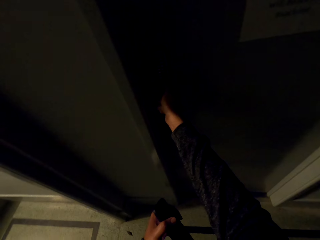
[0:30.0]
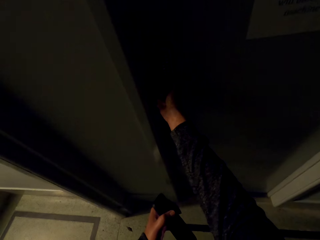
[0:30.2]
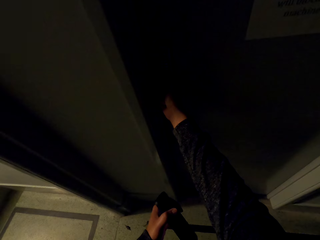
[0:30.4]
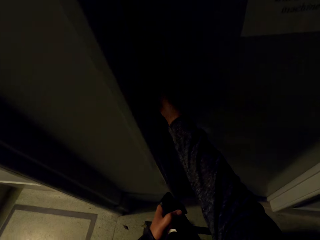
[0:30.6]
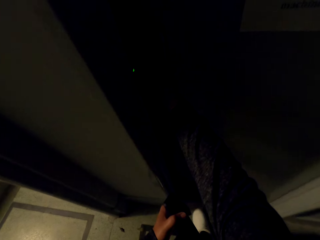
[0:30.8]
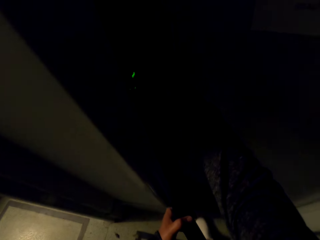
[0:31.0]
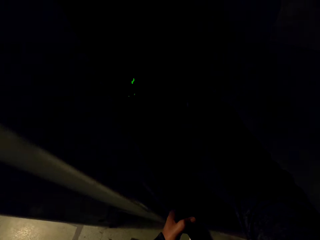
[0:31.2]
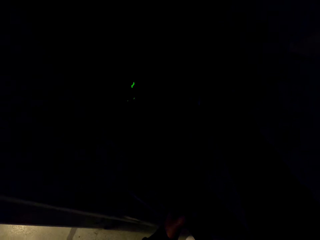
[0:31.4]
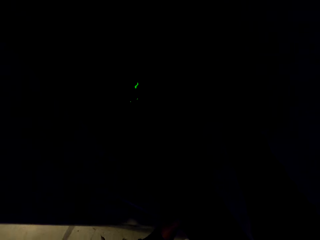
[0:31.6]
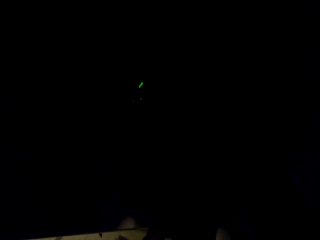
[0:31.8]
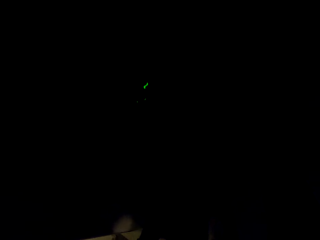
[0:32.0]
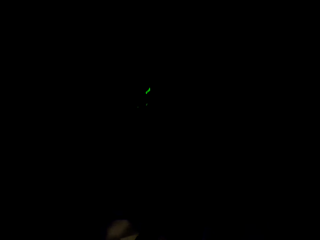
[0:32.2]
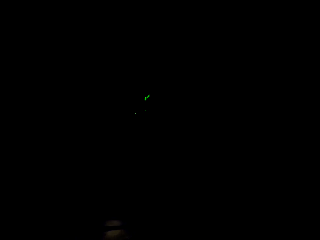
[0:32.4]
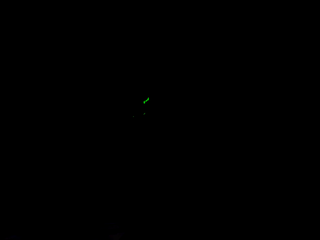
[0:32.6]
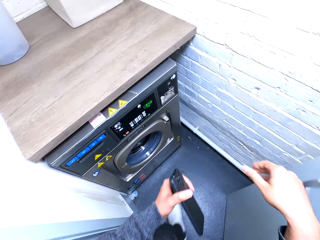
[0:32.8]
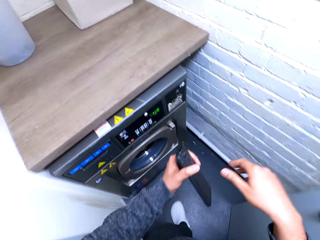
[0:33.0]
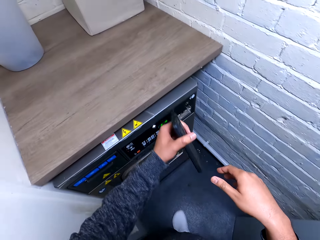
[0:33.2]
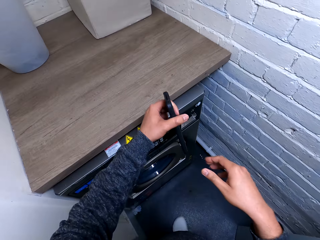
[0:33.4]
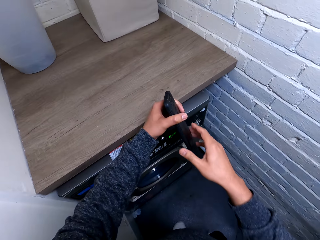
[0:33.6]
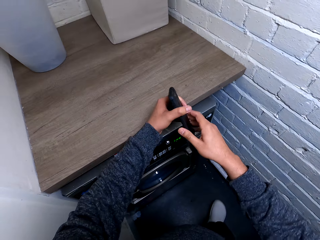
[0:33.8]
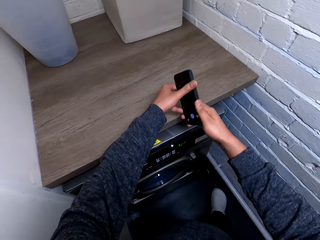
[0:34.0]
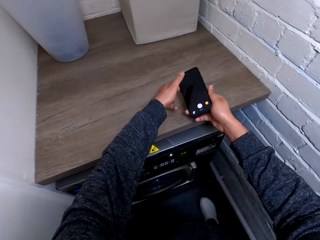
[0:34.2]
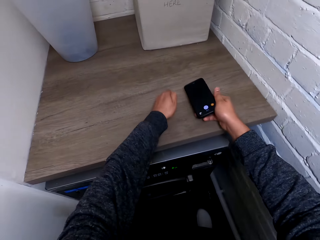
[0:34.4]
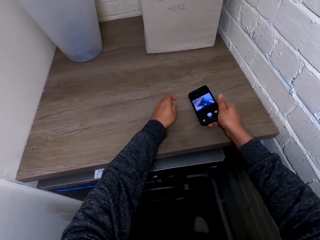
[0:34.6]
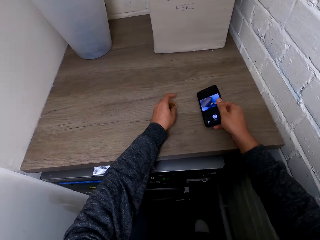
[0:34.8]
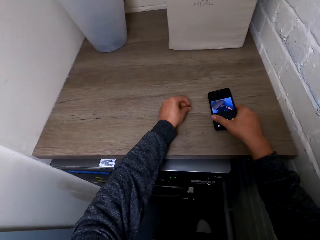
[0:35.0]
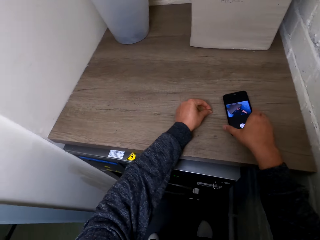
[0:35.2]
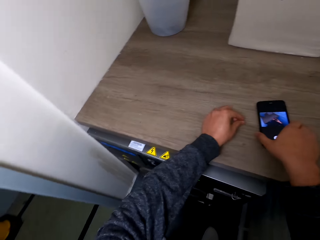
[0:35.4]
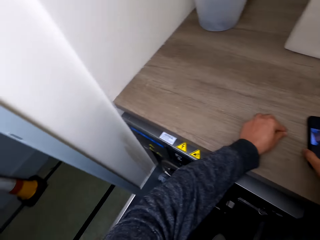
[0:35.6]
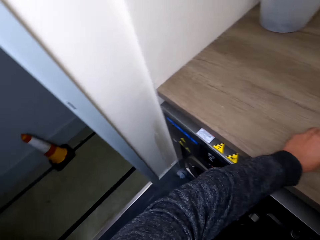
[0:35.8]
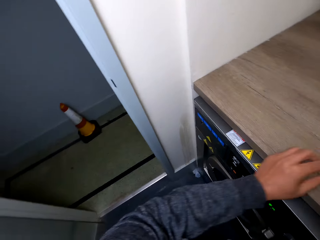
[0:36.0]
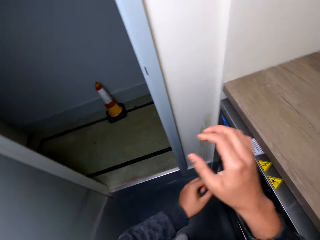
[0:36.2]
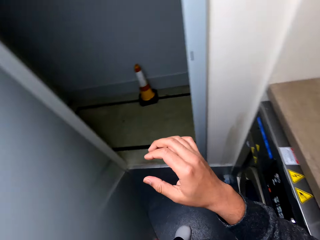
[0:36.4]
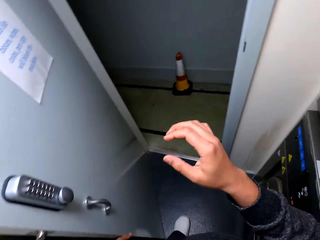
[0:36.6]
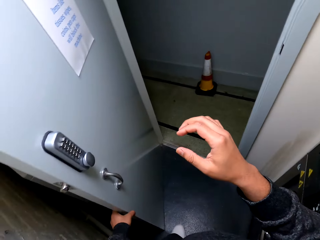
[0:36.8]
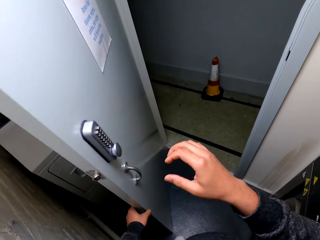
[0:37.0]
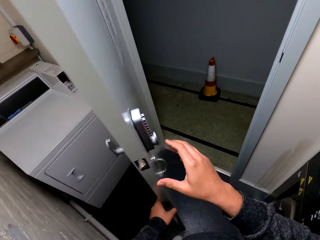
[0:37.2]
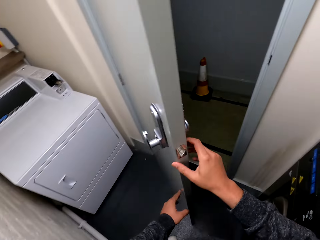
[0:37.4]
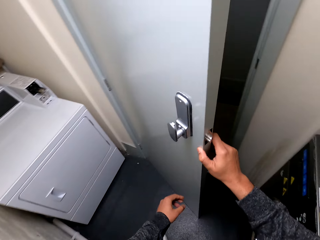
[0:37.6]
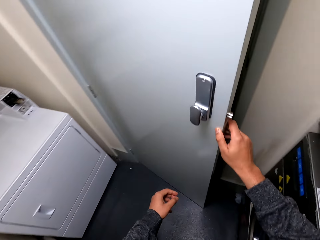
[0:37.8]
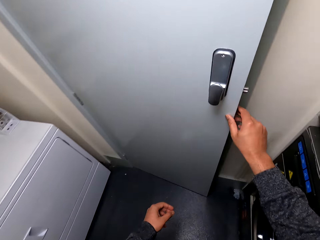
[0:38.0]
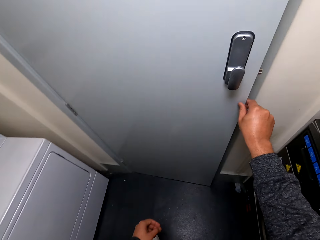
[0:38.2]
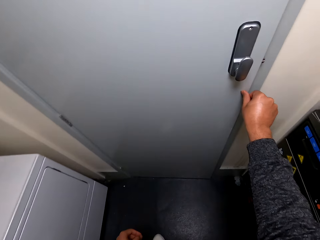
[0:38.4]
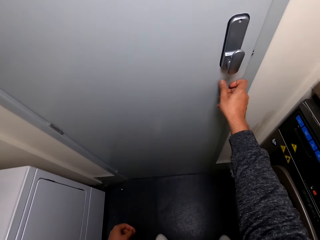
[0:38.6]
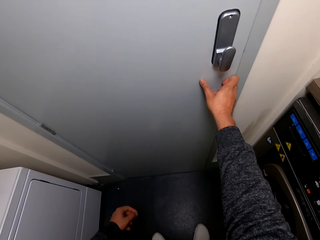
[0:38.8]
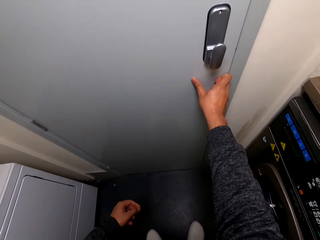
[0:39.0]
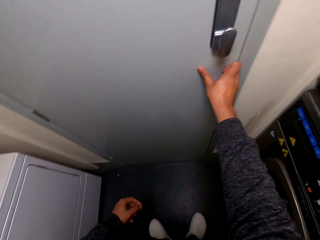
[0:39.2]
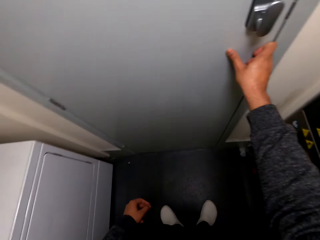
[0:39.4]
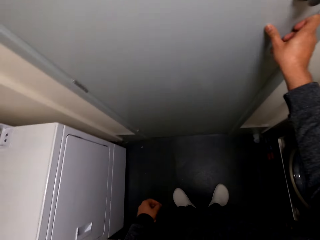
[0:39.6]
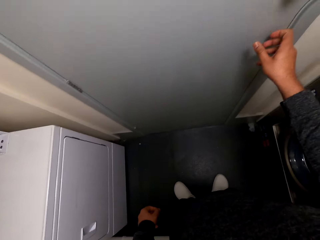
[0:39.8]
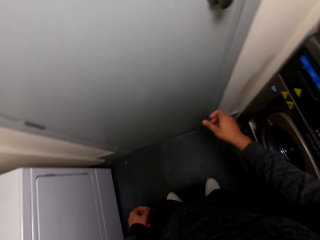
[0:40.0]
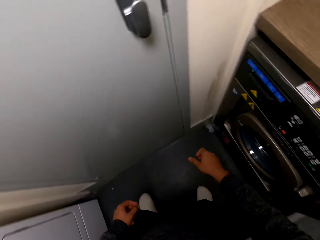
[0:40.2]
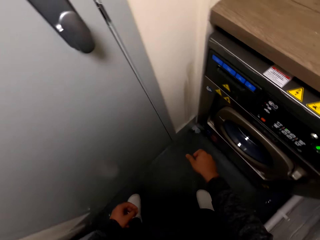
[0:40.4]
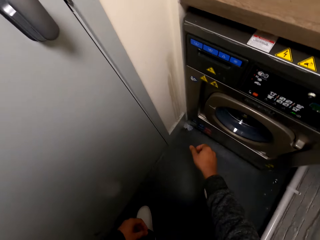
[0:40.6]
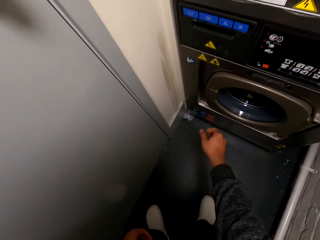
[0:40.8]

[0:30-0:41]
The camera wearer opens the door. They place the phone on the machine or countertop. They close the door.

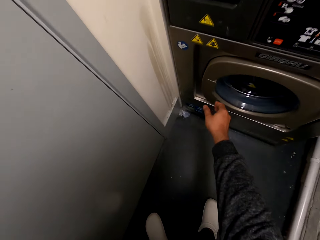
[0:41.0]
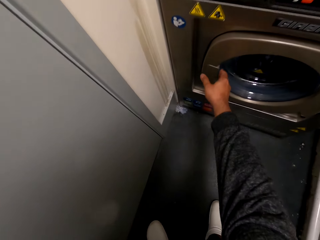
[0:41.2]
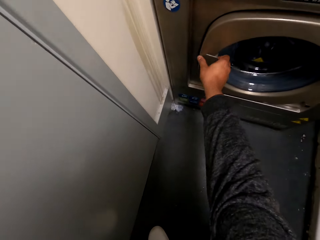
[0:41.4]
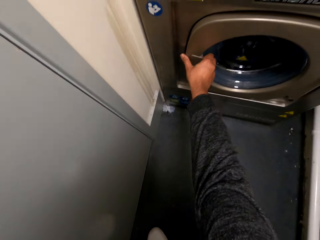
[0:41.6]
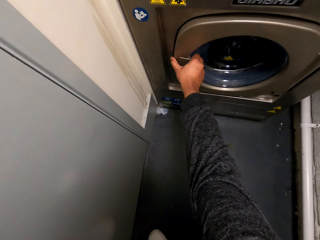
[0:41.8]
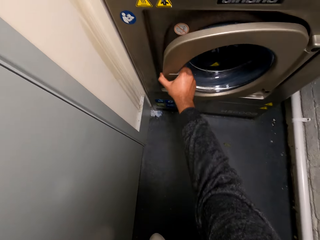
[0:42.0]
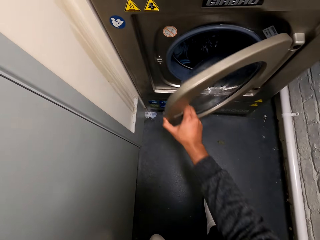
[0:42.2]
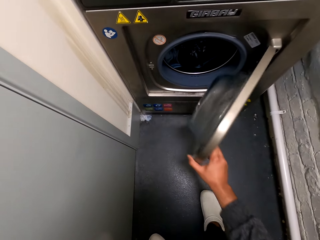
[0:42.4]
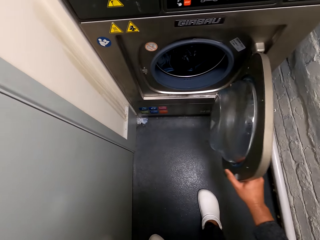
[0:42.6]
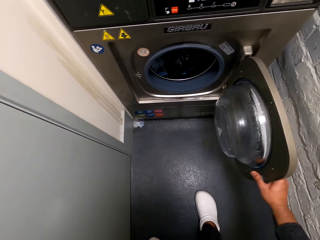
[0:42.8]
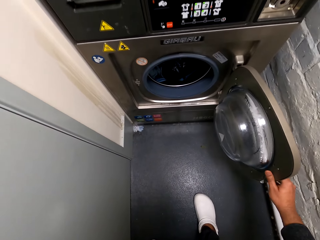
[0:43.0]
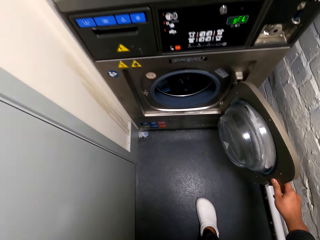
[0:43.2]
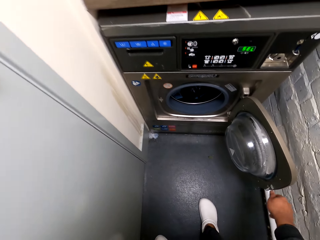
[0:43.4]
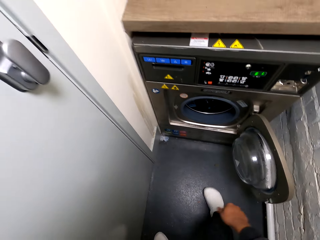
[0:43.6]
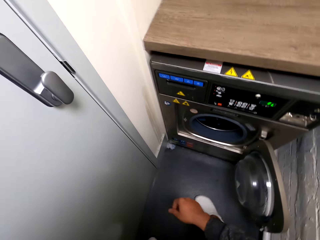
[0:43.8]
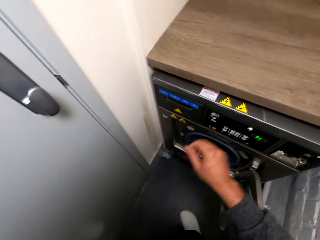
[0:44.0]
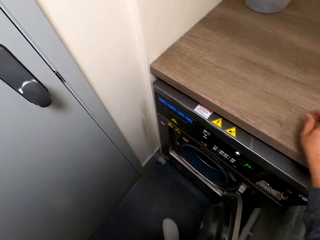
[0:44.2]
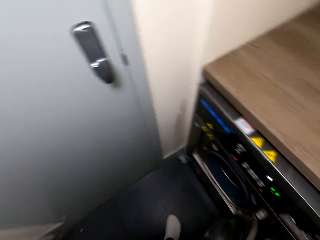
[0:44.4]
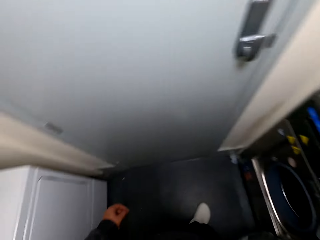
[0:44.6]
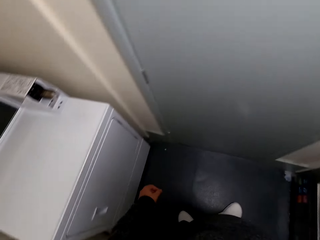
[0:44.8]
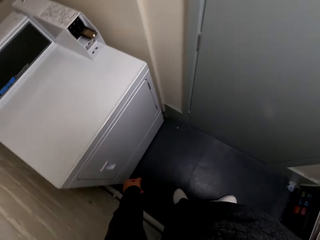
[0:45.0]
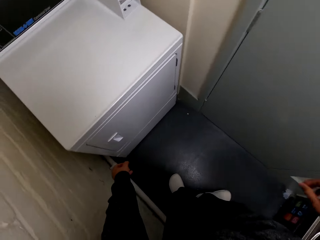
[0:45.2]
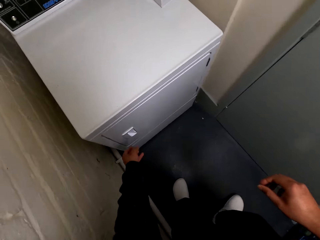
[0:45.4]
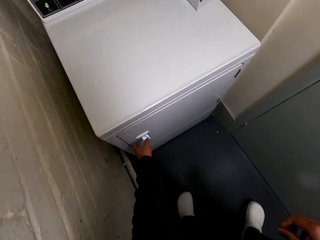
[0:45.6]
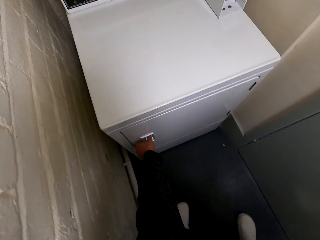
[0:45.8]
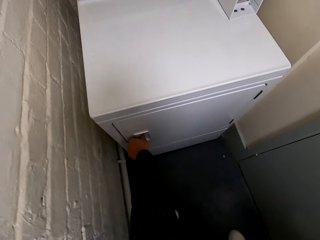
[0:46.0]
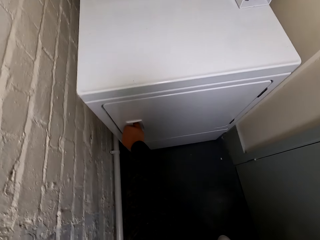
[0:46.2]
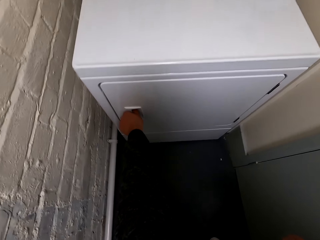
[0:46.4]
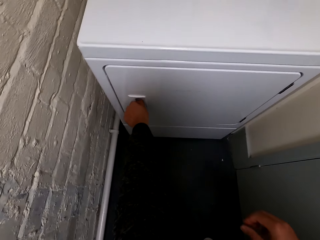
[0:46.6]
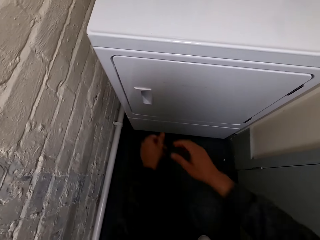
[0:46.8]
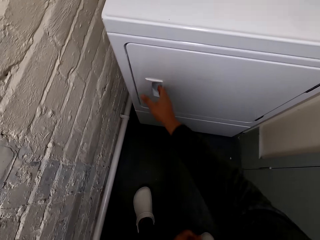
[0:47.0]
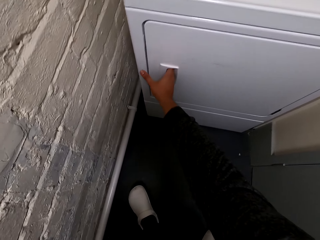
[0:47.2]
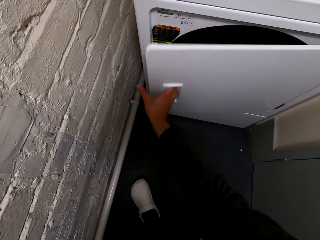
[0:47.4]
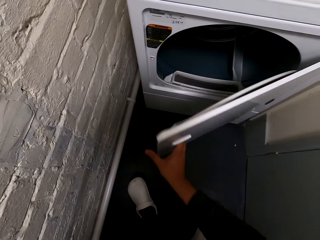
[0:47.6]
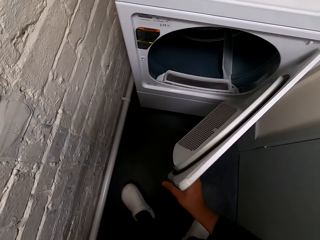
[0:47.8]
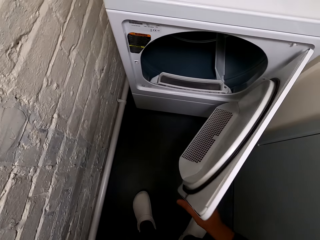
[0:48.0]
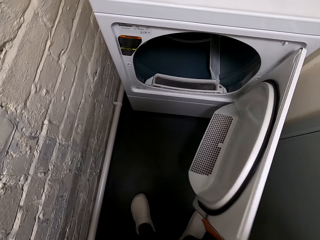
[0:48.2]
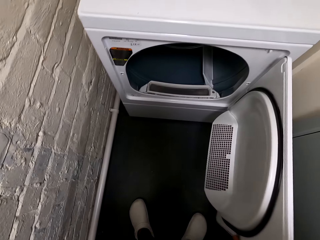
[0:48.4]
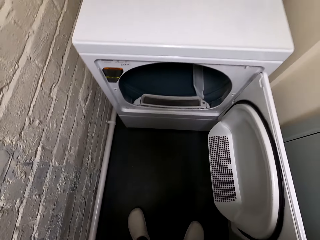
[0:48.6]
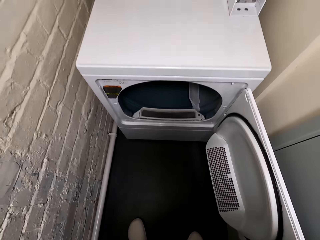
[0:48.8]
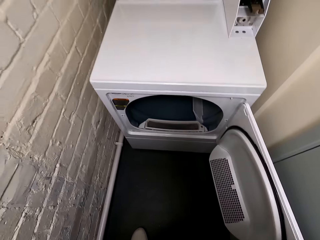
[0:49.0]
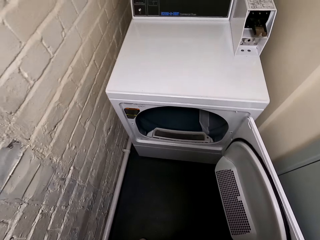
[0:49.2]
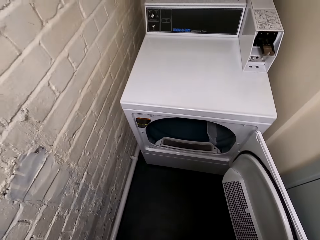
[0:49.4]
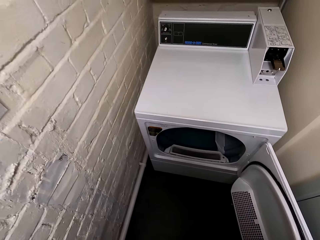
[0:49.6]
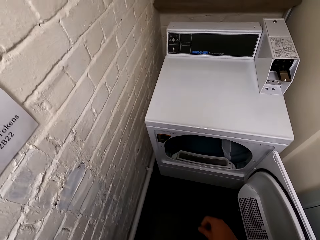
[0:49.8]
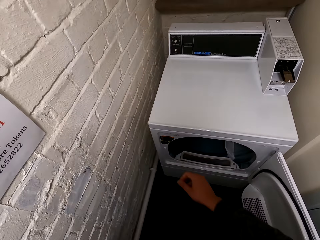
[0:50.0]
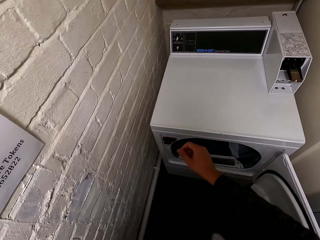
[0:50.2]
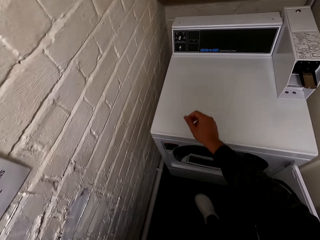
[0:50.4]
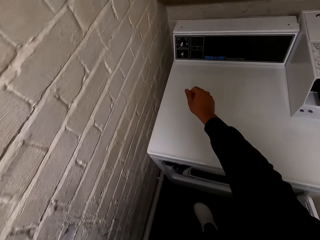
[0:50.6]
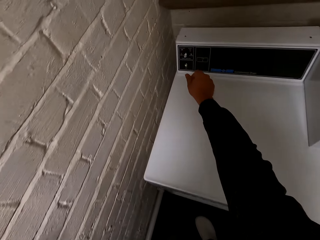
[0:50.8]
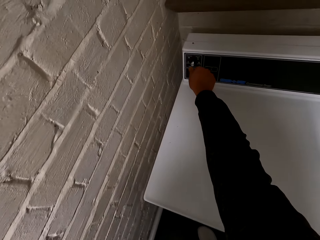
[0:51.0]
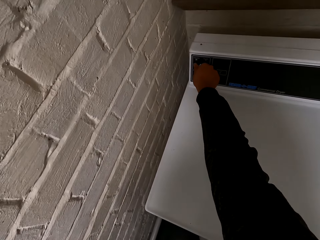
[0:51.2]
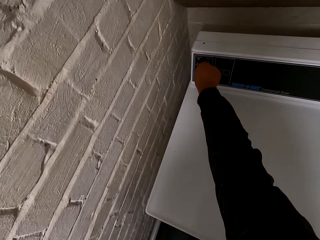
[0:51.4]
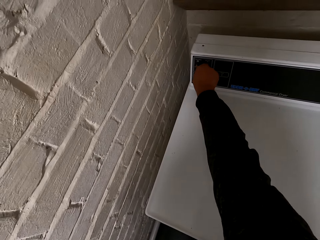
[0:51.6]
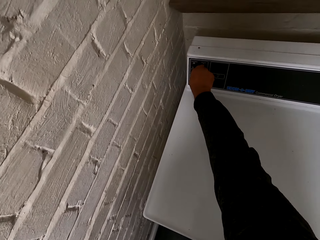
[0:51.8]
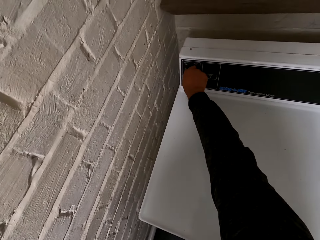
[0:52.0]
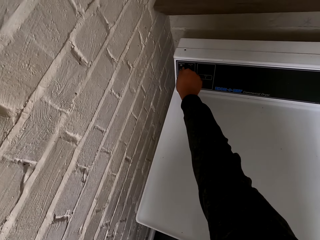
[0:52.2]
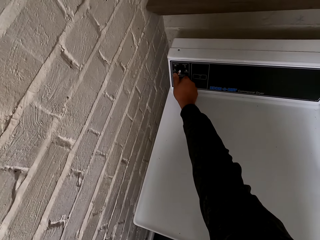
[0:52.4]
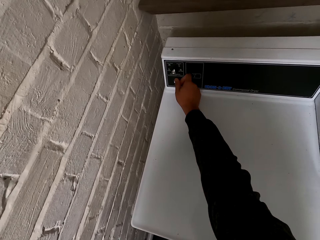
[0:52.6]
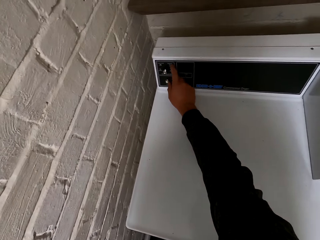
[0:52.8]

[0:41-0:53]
The camera wearer opens the washing machine. They open the dryer machine. They adjust the machine and operate the dryer machine.
